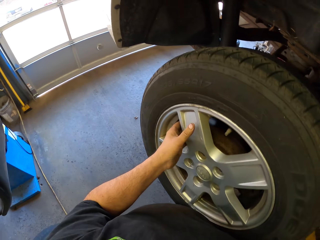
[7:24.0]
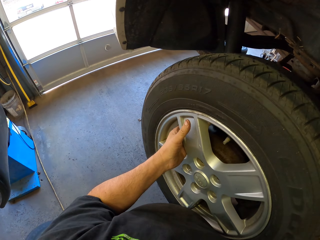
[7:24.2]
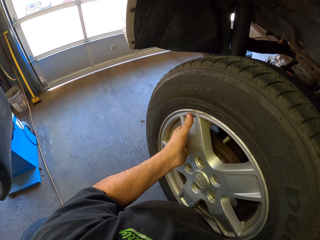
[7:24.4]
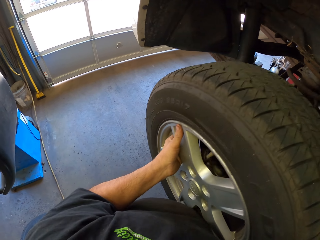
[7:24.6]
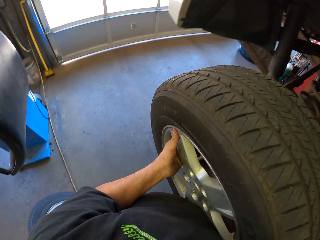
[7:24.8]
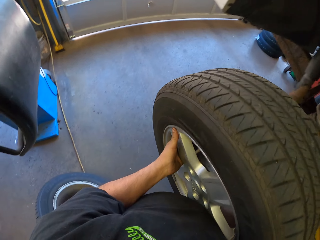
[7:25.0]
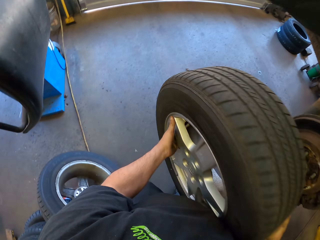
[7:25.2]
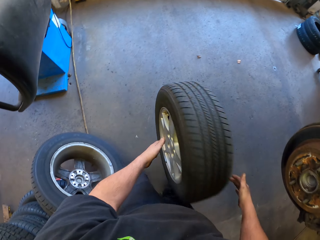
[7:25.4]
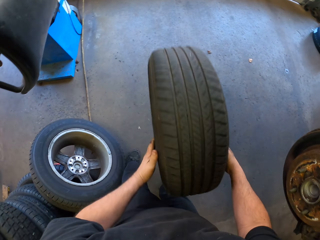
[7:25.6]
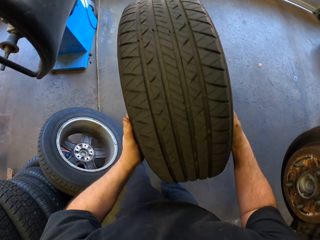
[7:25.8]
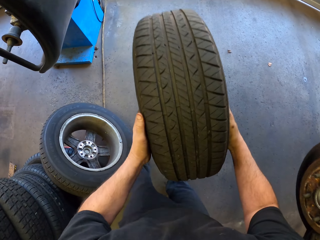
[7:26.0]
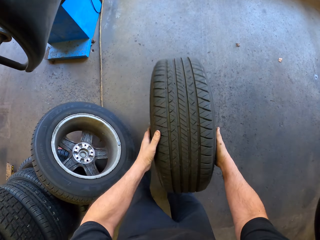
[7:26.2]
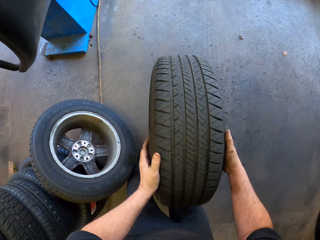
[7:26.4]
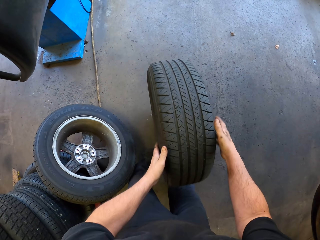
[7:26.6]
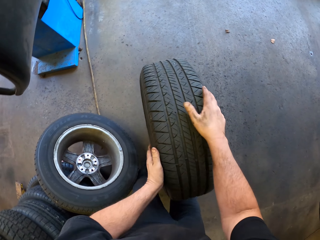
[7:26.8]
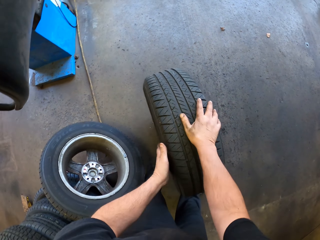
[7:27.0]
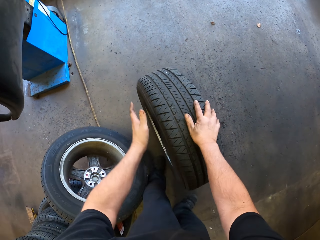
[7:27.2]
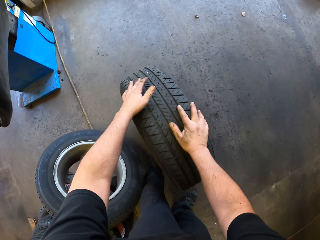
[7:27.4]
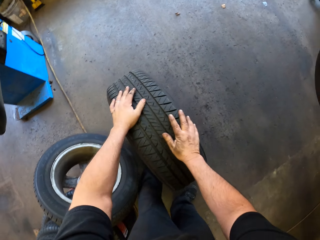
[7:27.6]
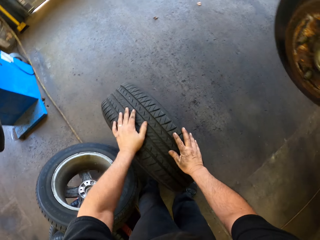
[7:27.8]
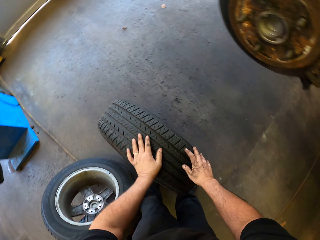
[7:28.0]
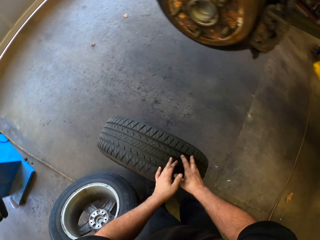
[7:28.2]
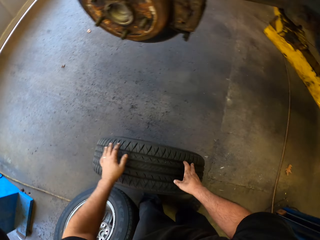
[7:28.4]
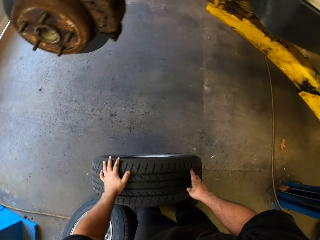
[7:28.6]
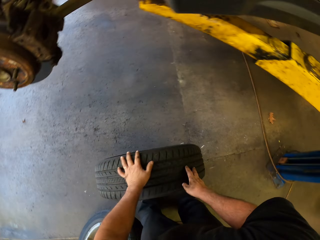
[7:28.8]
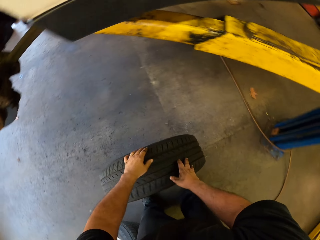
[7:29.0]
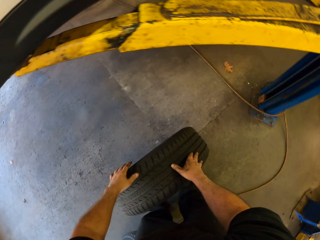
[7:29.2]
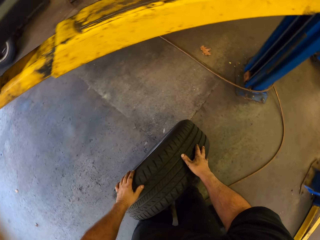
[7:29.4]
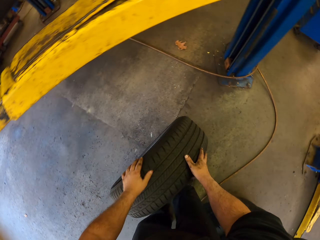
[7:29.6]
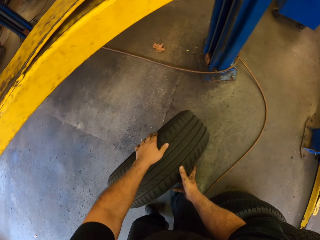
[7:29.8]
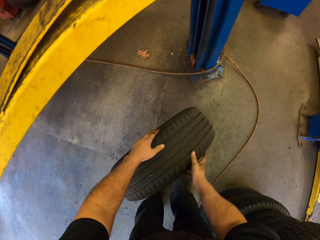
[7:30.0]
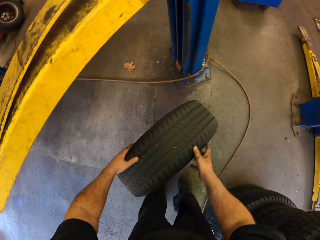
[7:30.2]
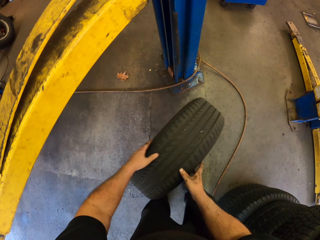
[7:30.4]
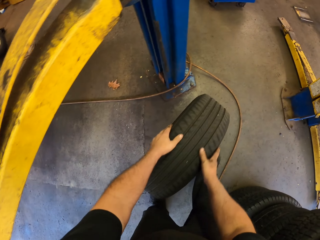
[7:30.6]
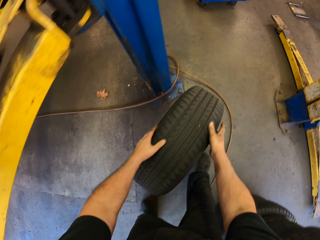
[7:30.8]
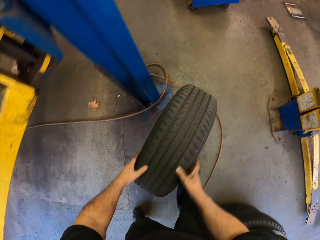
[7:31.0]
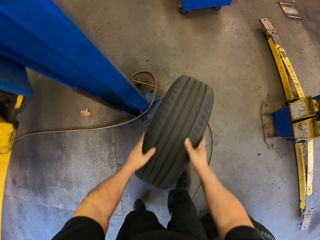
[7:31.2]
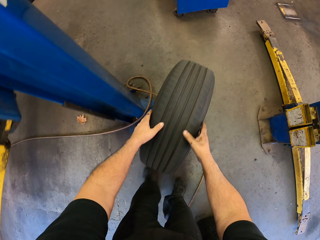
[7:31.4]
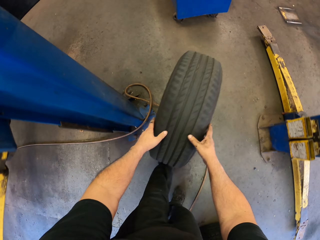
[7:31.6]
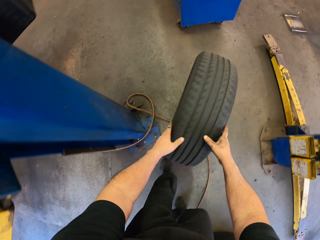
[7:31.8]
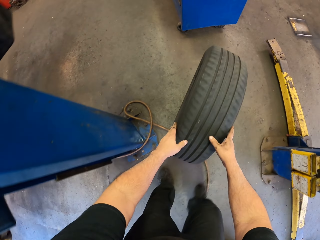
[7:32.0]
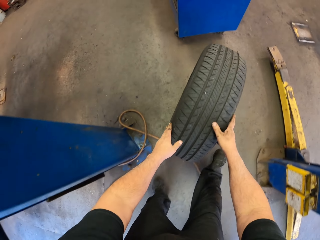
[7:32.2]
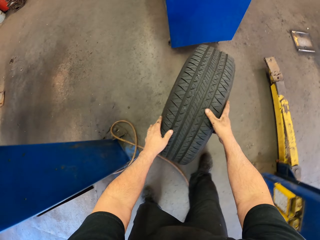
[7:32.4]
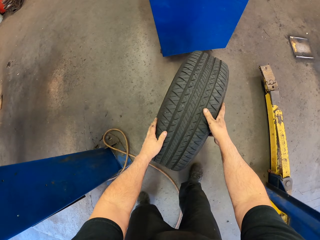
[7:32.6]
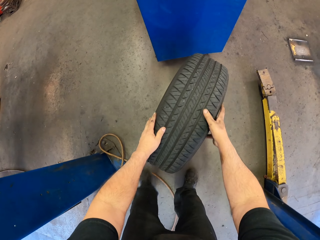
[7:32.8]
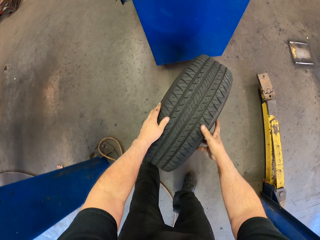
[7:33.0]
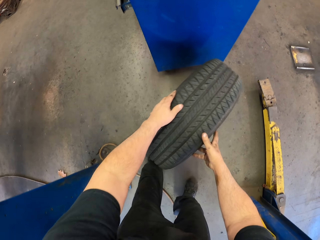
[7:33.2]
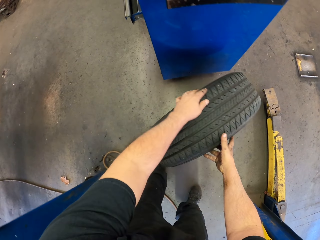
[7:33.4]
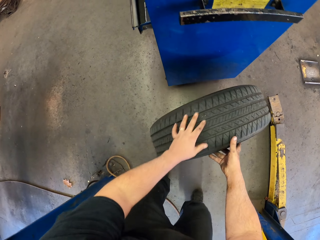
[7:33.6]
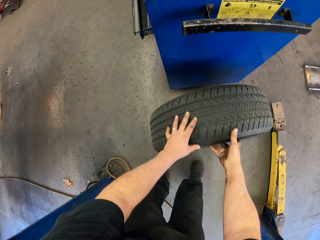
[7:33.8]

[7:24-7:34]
The camera wearer removes the other car tire. They drop the car tire on the floor. They push the car tire on the floor.

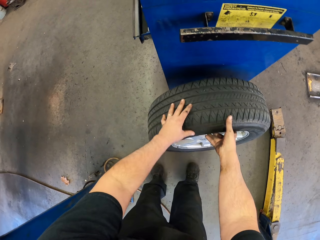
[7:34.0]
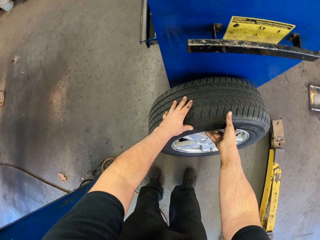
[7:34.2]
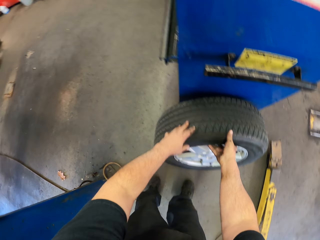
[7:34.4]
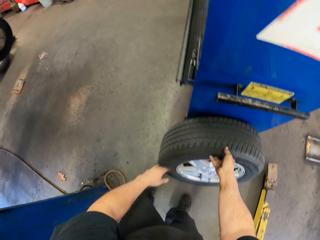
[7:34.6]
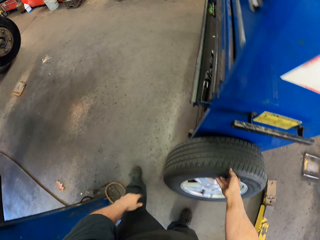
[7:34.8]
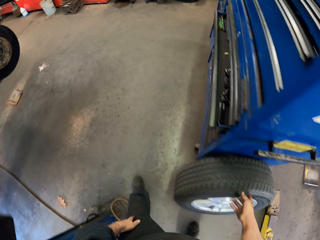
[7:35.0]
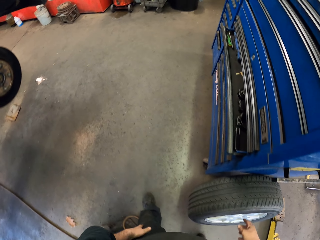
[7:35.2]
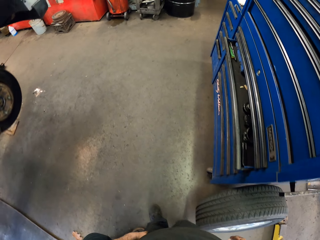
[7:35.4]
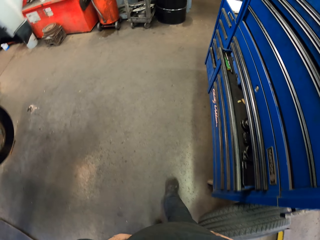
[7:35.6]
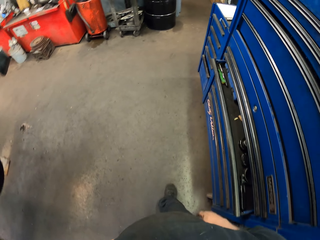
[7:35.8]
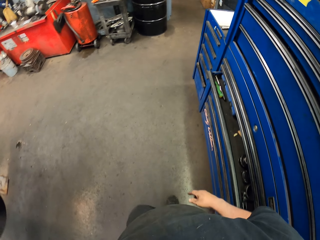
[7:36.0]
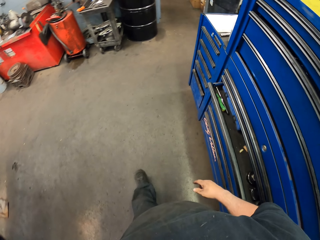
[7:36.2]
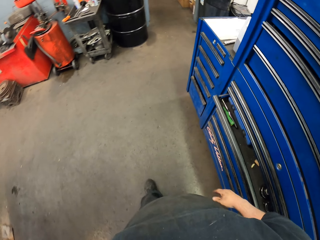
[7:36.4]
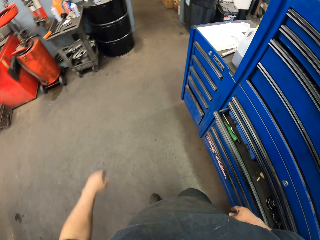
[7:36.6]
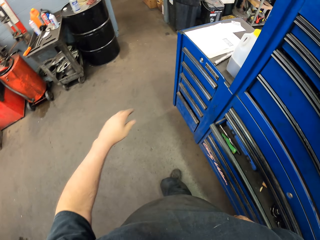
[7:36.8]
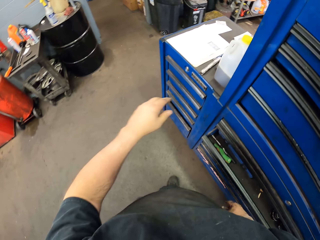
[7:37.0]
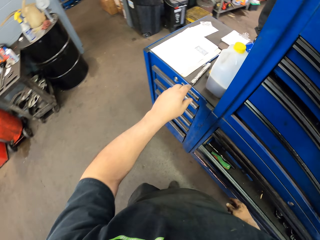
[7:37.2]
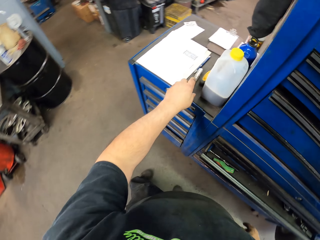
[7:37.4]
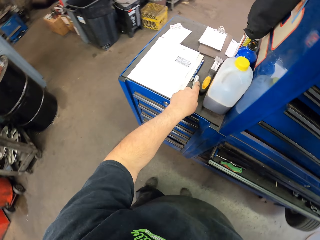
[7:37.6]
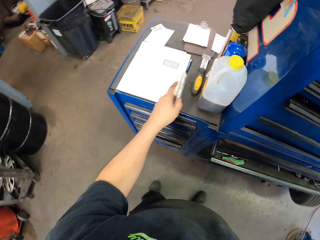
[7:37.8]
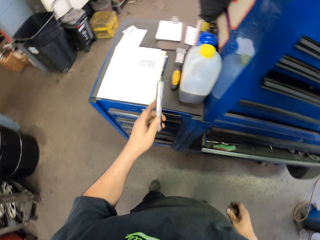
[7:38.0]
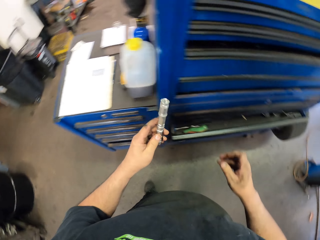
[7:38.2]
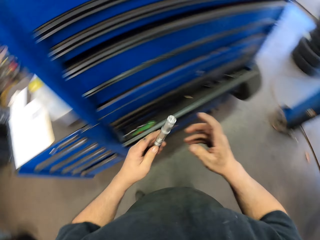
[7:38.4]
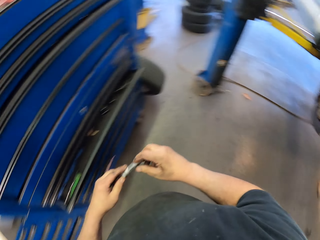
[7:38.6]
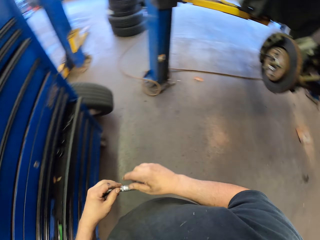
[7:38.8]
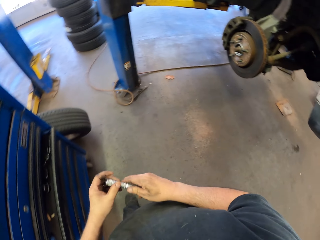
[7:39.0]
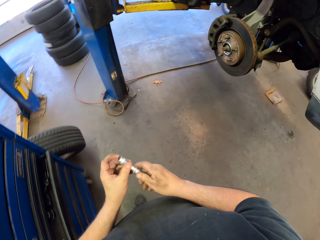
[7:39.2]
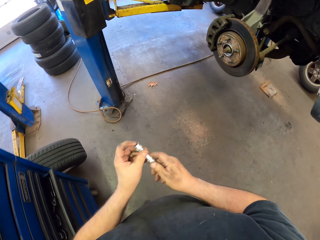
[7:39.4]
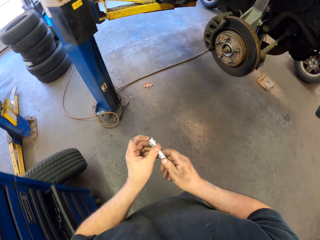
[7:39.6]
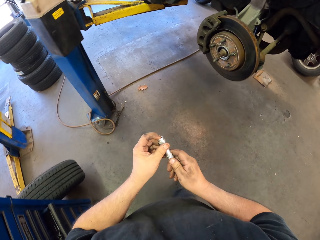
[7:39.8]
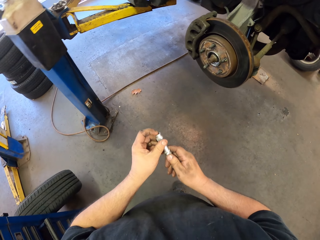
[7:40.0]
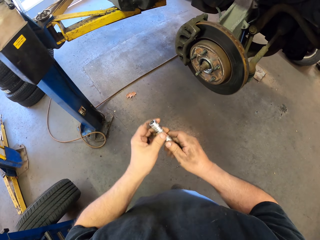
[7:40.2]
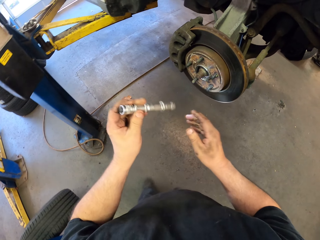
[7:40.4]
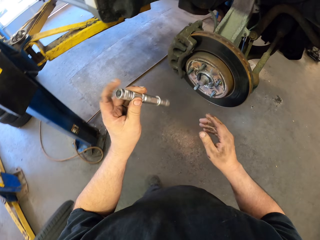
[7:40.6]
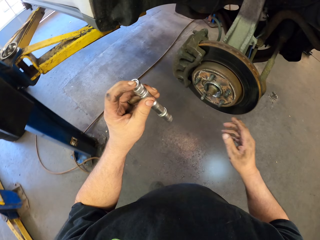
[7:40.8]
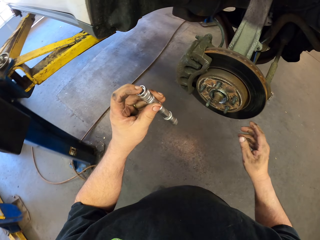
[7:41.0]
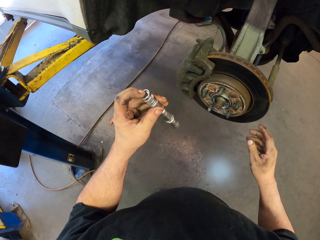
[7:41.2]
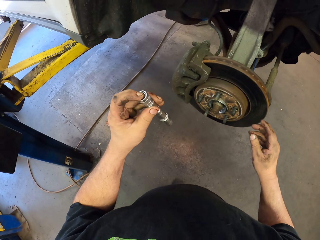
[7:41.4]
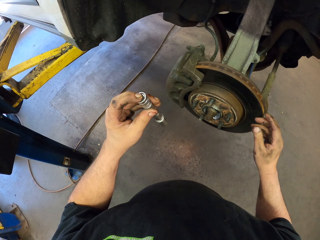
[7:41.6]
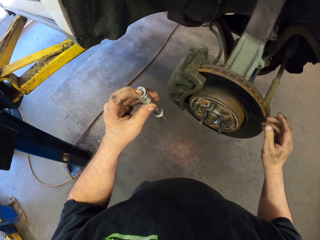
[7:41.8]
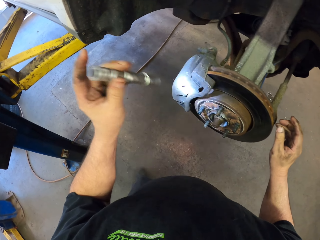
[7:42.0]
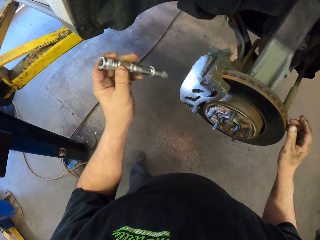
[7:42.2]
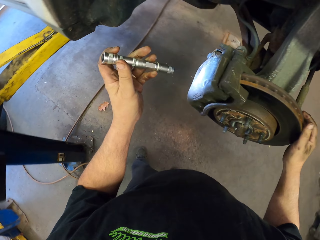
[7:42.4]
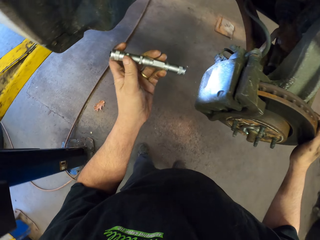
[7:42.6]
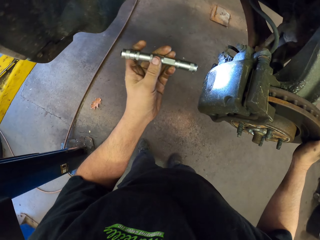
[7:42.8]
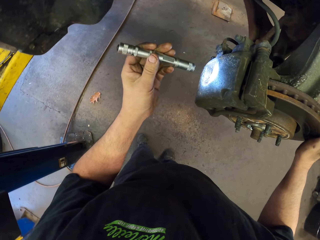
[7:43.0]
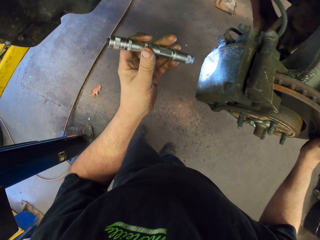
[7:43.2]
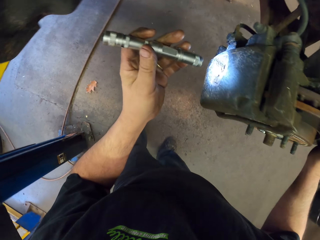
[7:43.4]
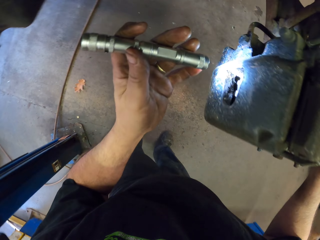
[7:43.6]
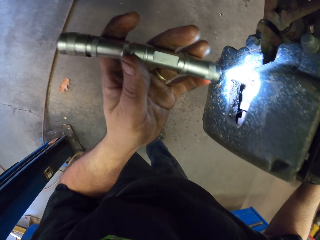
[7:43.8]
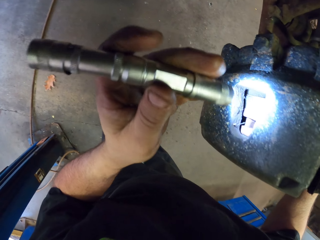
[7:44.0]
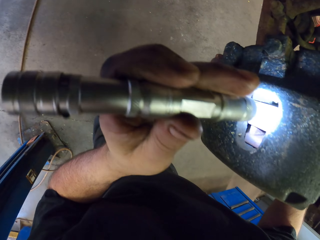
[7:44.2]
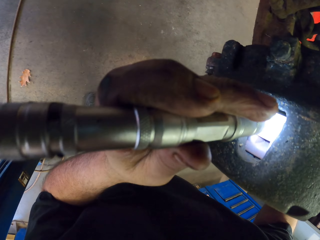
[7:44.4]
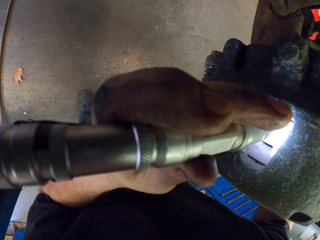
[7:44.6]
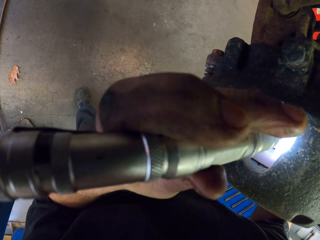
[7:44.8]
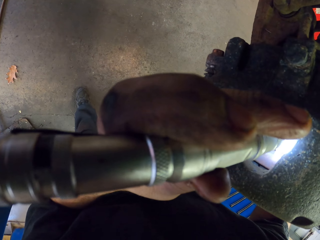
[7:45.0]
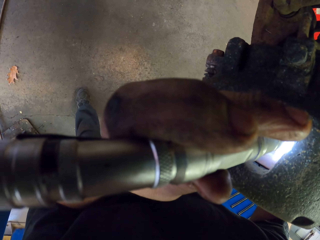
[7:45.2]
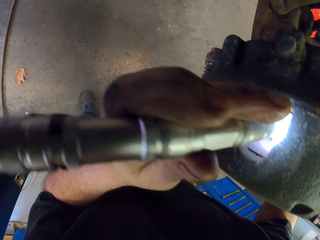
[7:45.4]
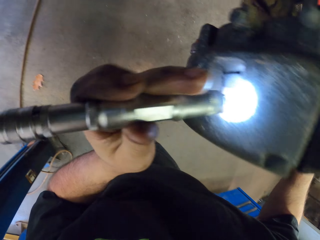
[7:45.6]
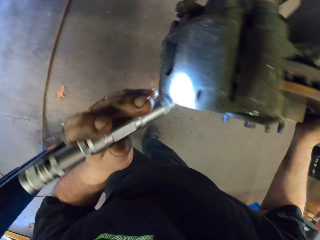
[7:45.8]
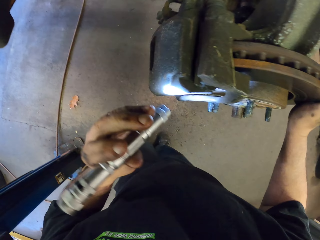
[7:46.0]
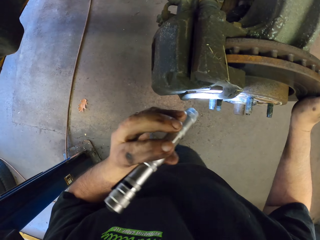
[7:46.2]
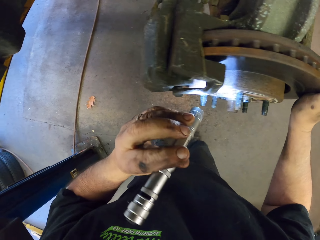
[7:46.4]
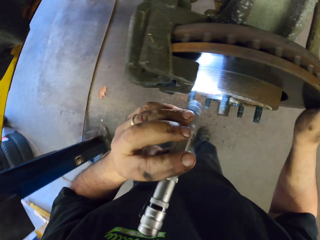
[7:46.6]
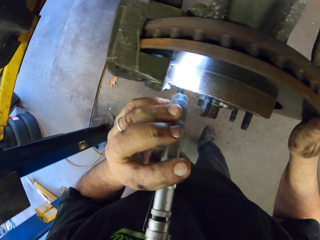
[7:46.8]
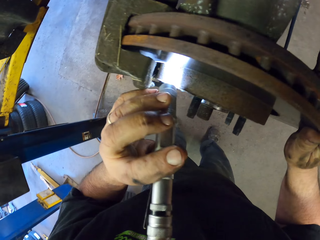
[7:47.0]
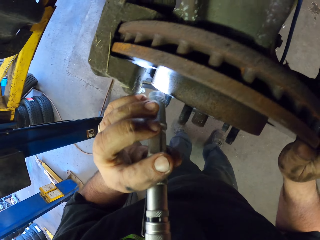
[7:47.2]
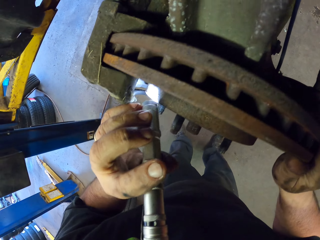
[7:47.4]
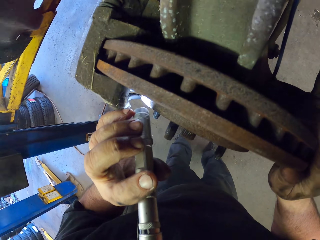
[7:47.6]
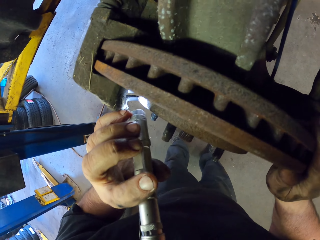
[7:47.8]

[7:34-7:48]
The camera wearer walks in the room. They take the torch on the shelf. They turn around. They light the wheel hub with the torch.
